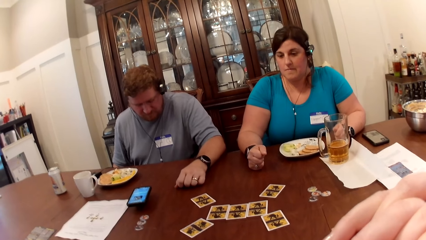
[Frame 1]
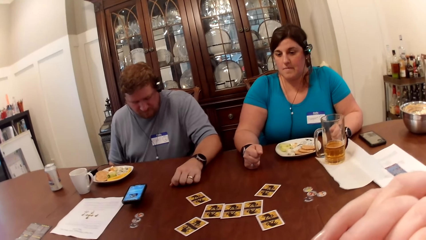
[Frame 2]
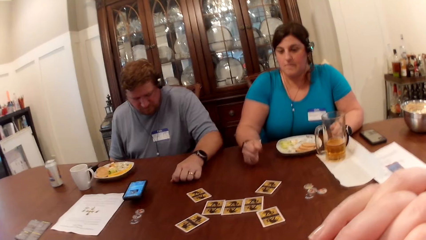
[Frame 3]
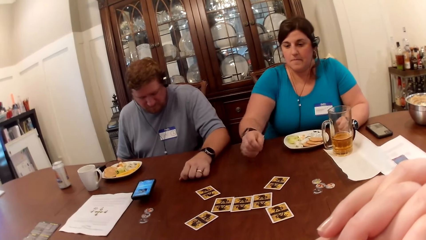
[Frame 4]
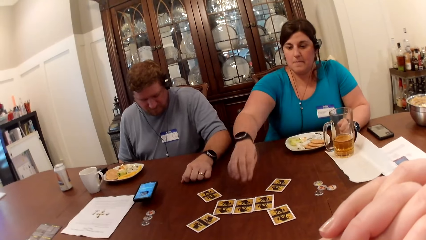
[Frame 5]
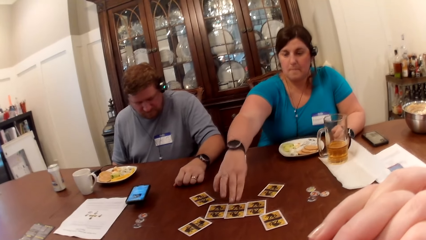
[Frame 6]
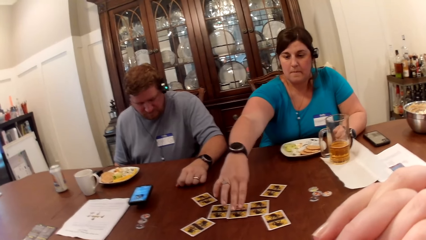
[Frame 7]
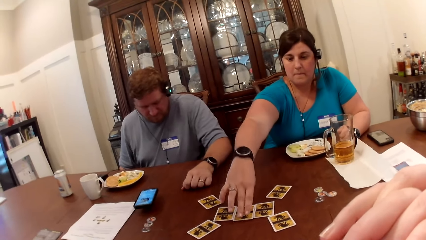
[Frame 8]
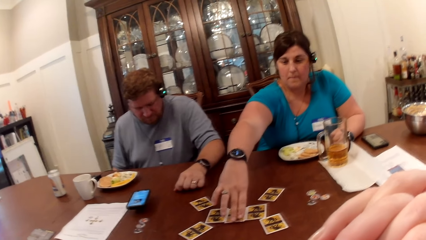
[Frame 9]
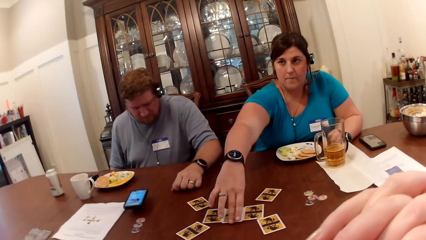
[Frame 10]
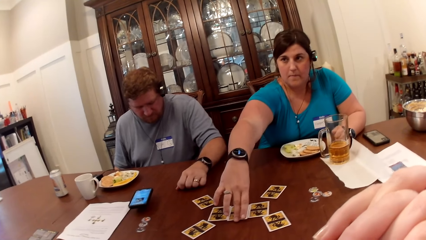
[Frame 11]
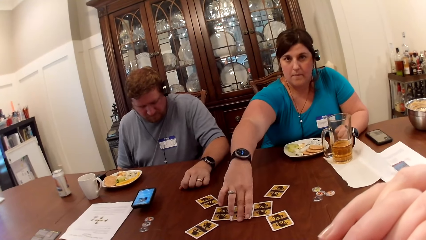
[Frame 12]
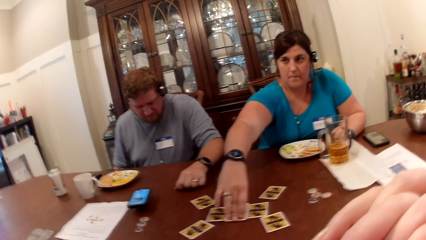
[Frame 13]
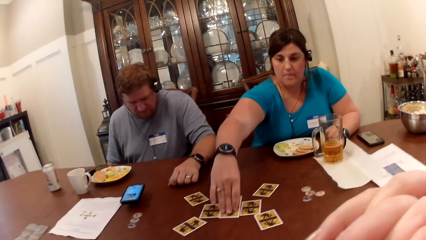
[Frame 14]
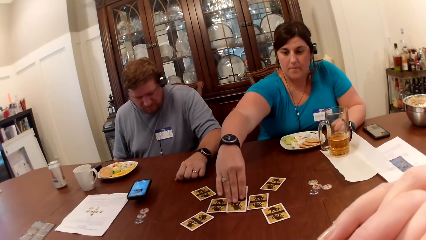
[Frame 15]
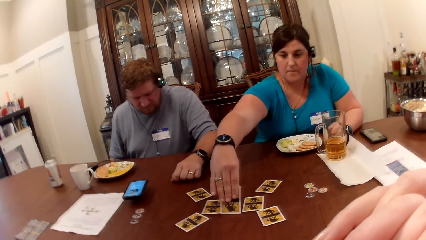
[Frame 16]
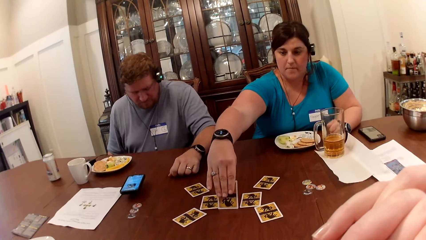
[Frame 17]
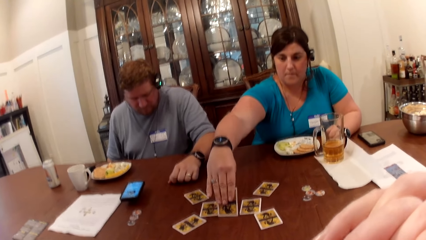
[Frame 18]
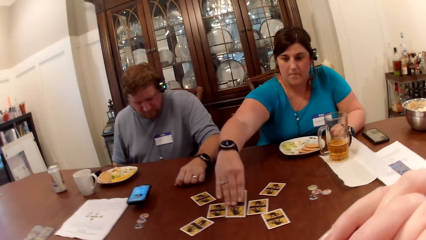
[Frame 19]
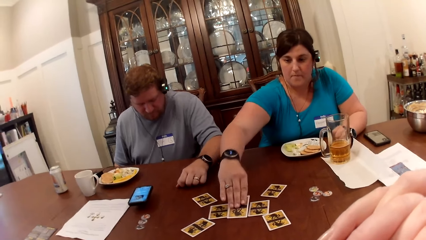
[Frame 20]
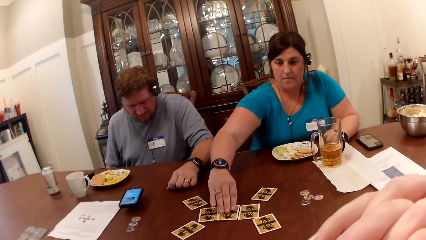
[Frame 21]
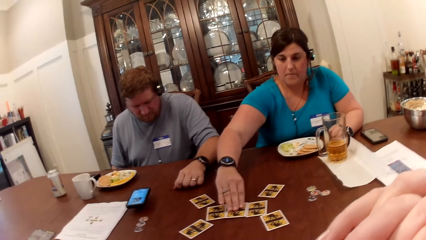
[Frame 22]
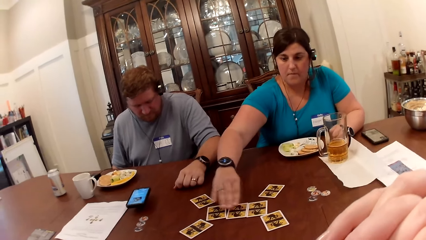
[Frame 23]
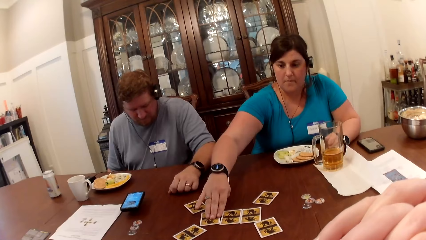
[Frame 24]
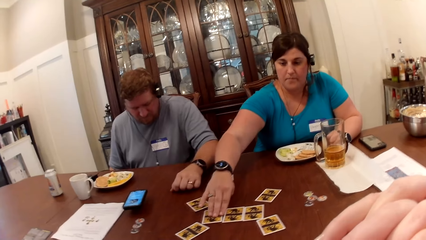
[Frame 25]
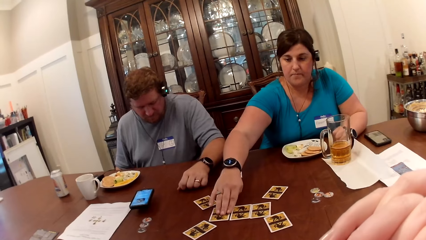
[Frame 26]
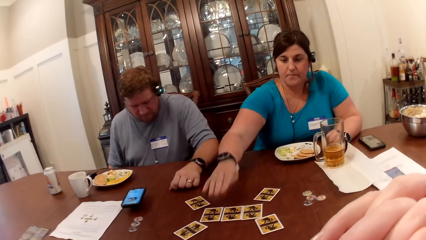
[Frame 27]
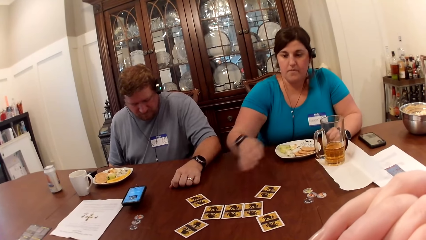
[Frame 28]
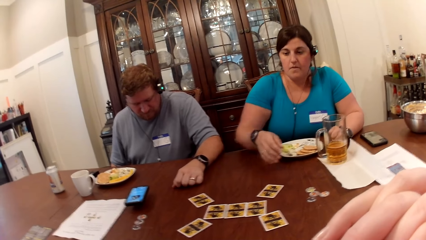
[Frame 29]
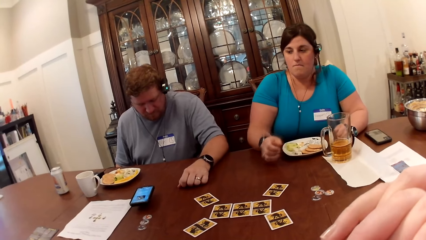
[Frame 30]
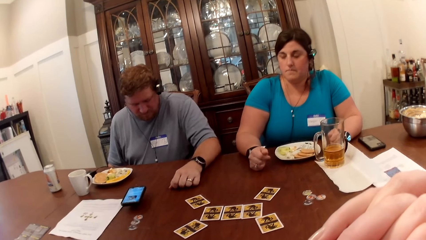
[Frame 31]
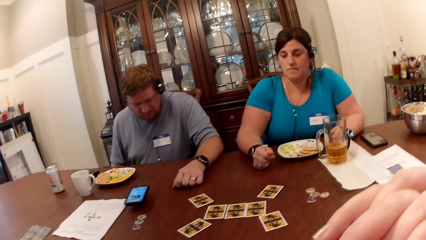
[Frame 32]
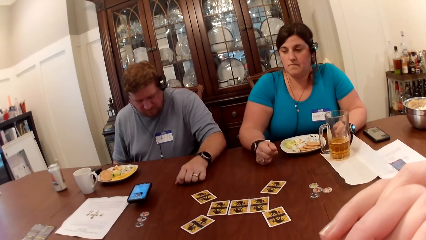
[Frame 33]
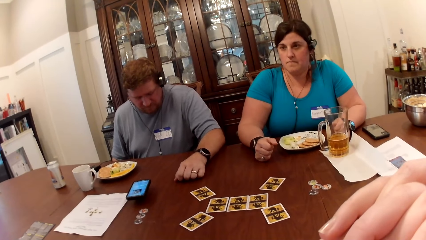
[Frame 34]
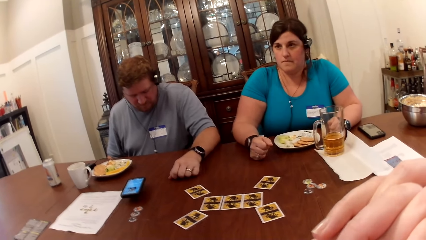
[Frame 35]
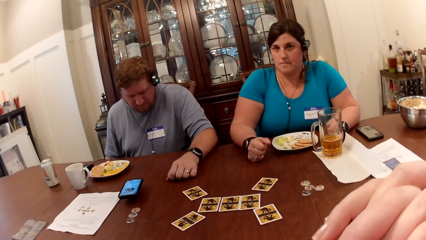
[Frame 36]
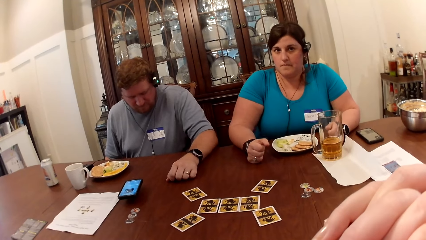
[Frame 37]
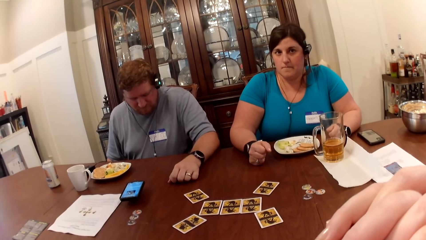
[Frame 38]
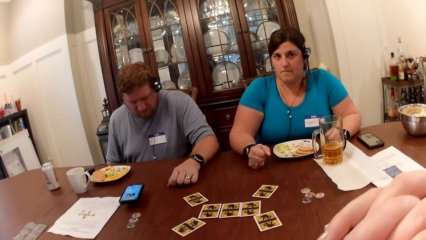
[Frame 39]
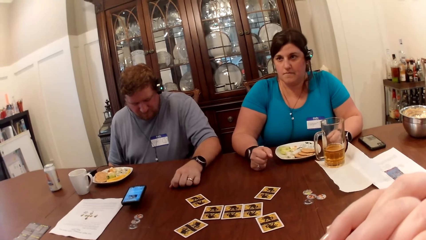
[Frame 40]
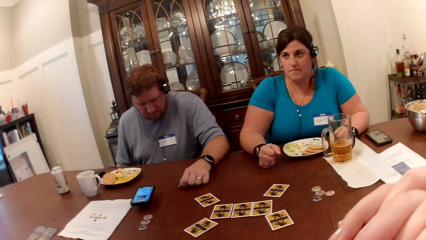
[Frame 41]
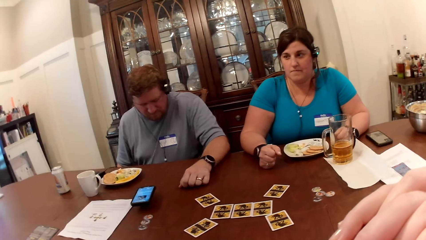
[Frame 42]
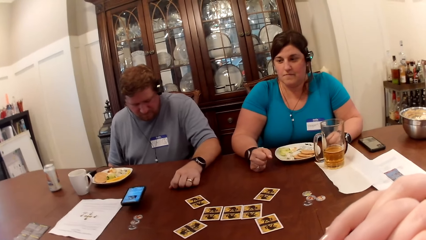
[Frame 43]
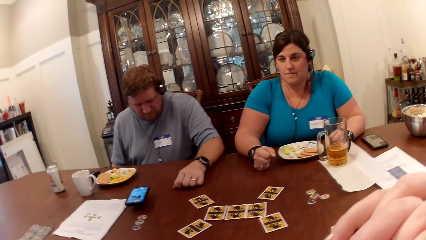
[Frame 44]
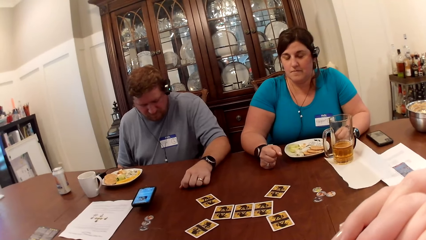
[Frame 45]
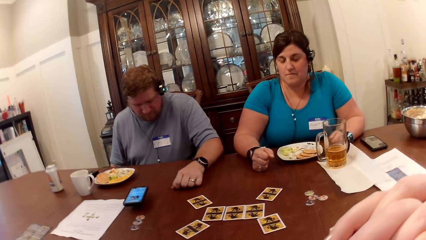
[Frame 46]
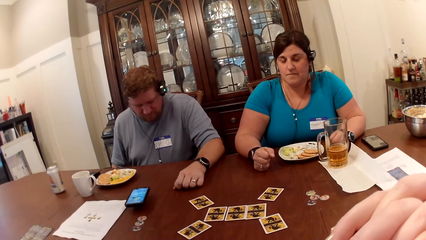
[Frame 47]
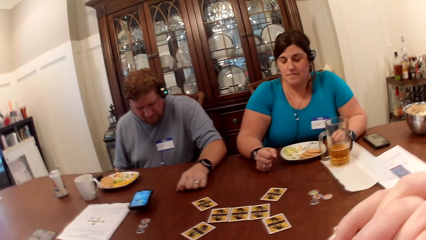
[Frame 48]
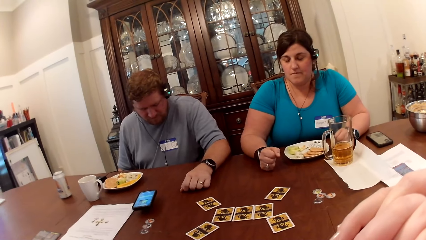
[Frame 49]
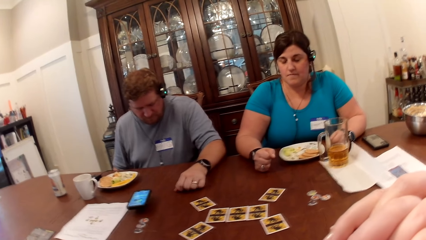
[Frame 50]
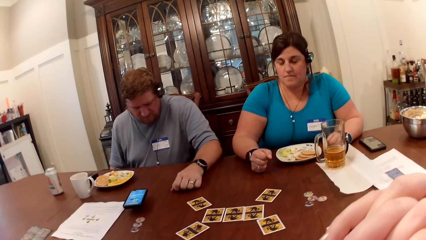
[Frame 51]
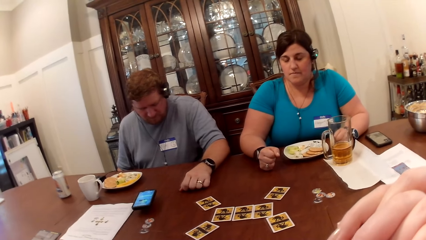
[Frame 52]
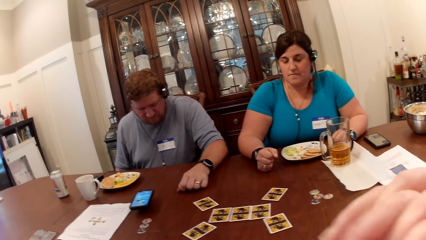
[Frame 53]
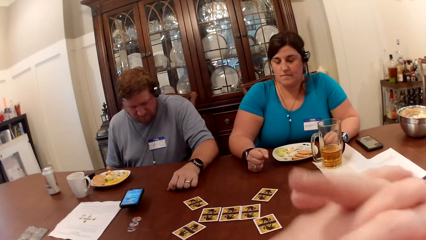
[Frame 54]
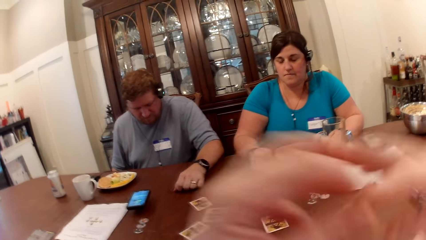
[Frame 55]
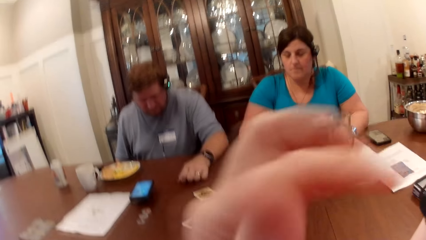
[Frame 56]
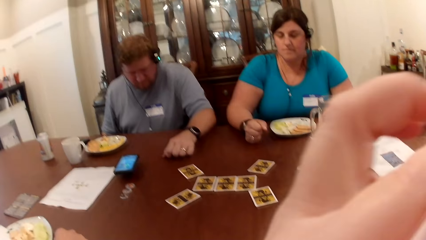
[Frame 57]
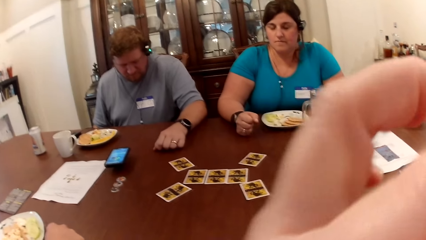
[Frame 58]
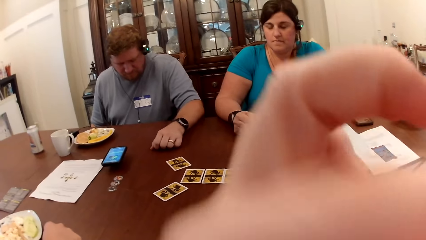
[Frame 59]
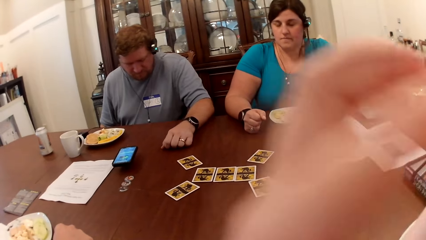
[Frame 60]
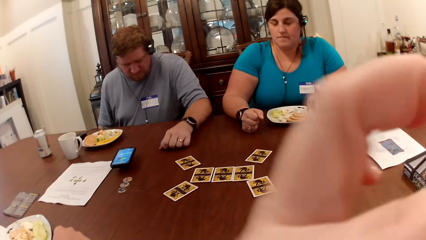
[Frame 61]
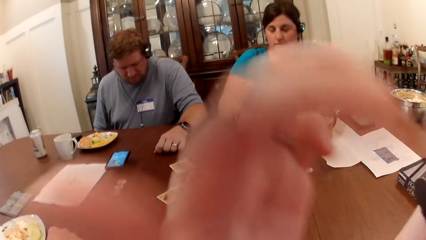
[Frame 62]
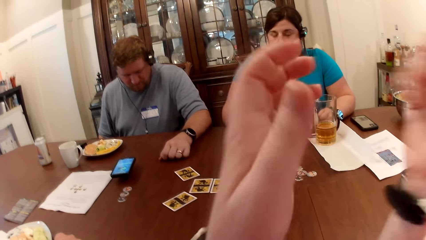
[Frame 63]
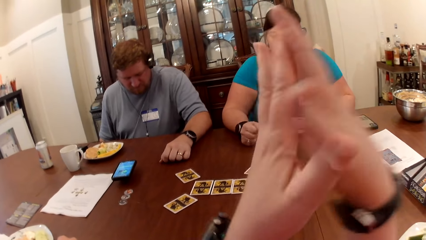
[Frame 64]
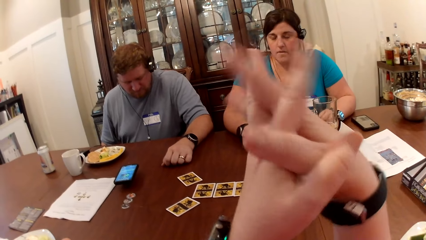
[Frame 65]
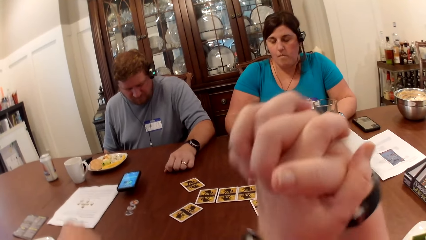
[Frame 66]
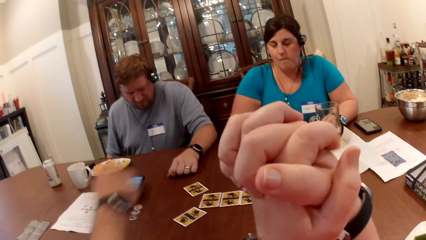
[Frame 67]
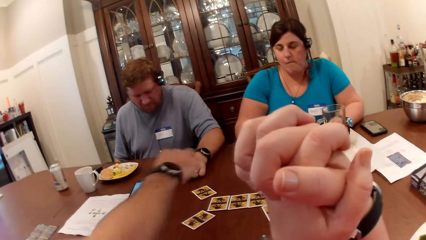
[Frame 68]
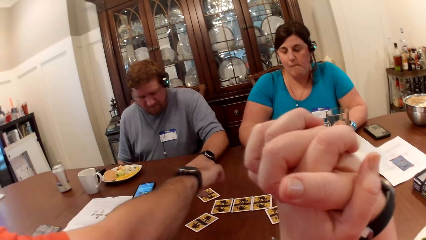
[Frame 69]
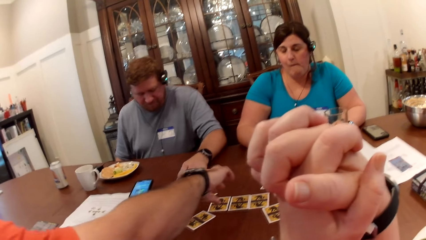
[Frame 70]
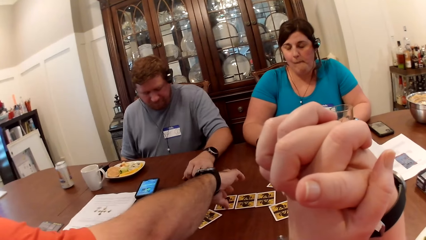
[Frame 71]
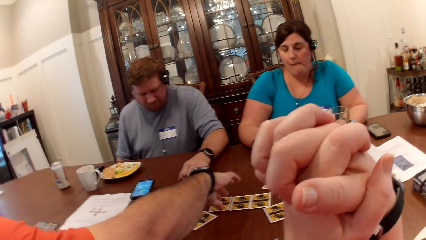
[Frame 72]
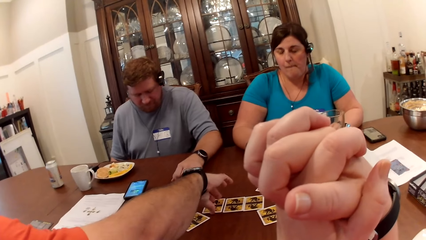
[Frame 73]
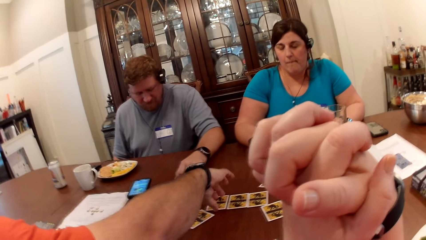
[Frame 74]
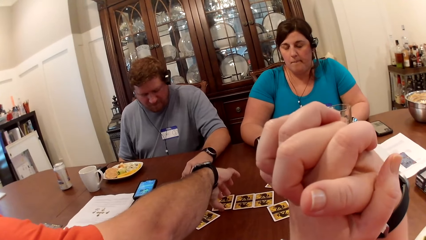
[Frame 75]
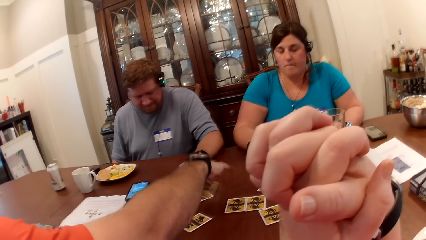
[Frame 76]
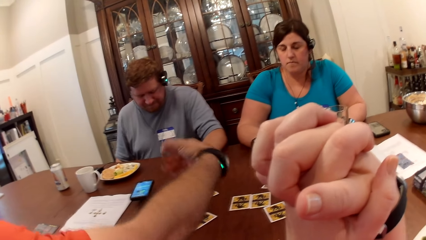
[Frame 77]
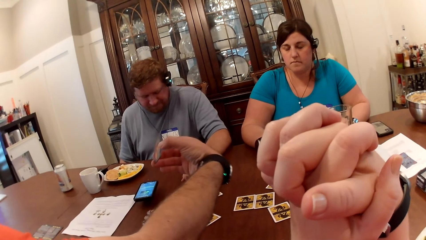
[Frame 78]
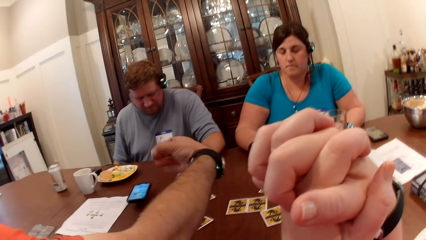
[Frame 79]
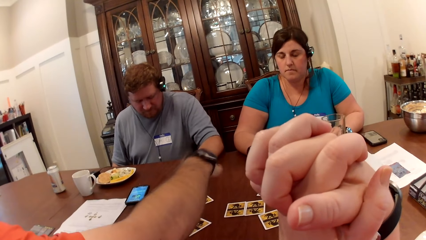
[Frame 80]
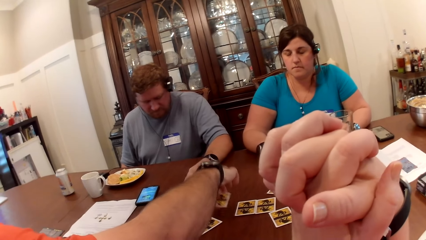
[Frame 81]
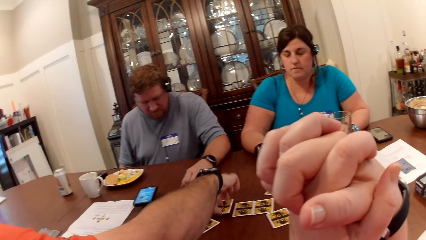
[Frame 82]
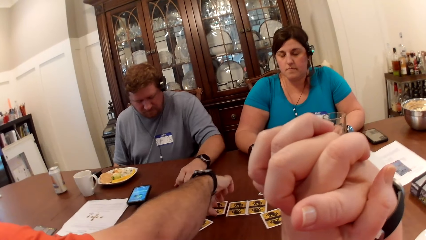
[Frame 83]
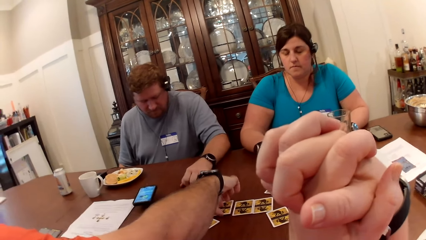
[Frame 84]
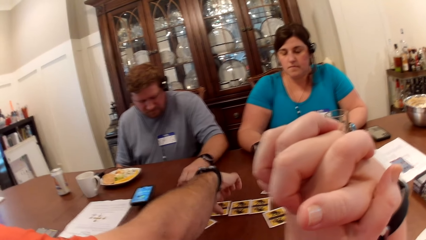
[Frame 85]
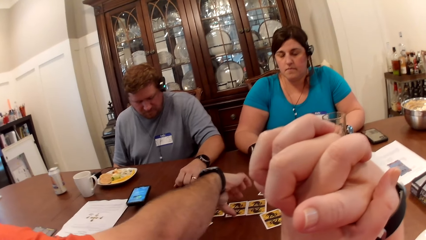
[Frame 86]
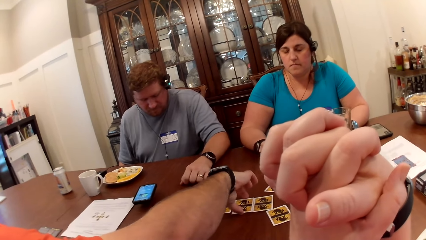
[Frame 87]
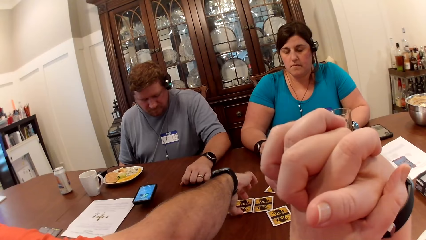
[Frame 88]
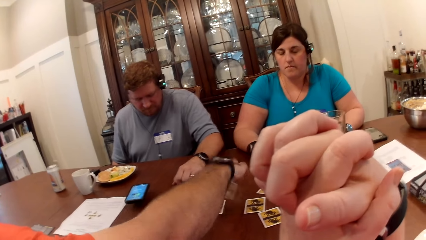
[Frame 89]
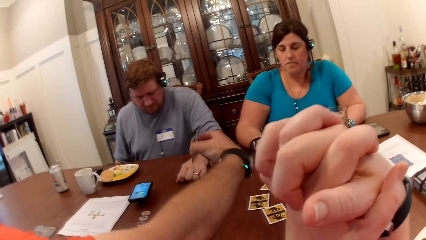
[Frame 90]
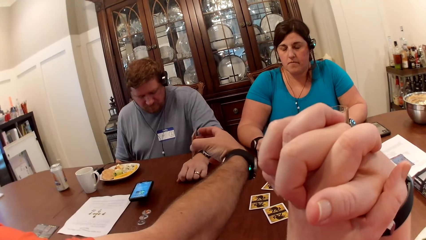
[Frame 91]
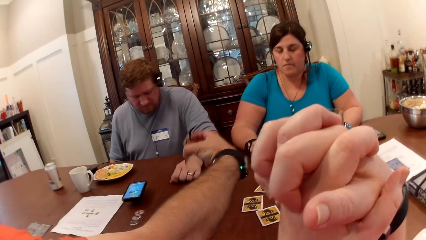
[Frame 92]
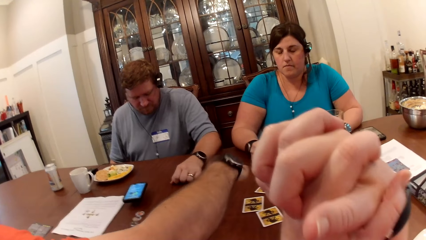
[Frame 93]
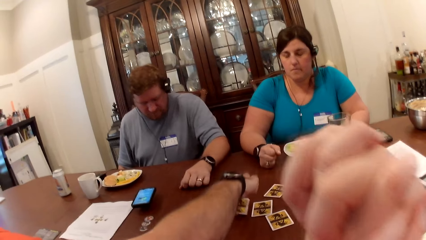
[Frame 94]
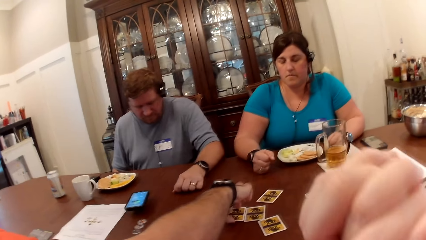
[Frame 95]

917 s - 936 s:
The woman turns a game card on the dining table with her right hand. The camera wearer moves her hands. The virtual assistant converses with the man. Another man picks a game card from the dining table with his right hand. He places the game card on the dining table with his right hand. He picks a game card from the dining table with his right hand. He places the game card on the dining table with his right hand.
